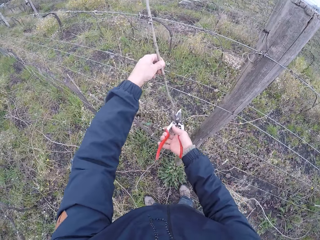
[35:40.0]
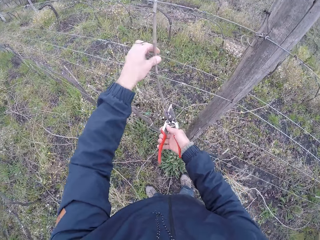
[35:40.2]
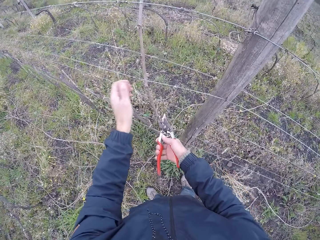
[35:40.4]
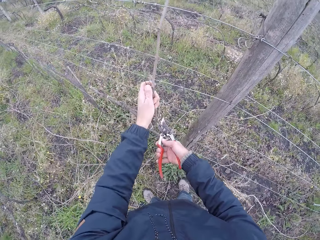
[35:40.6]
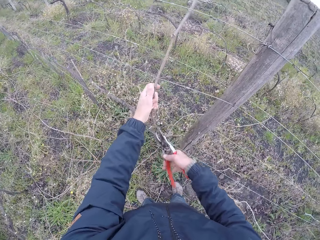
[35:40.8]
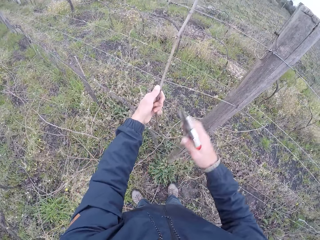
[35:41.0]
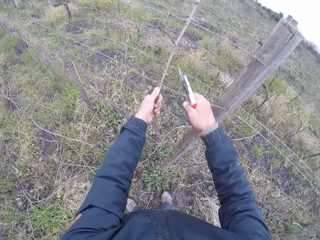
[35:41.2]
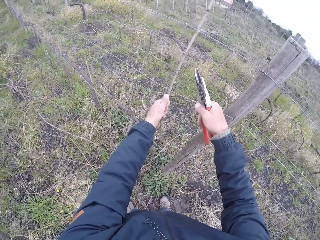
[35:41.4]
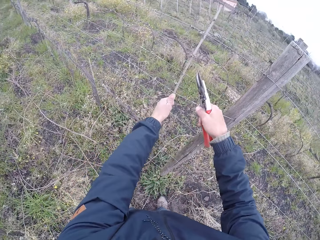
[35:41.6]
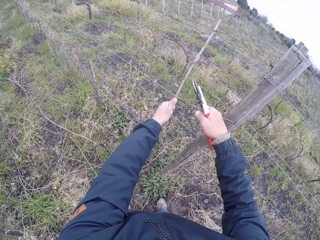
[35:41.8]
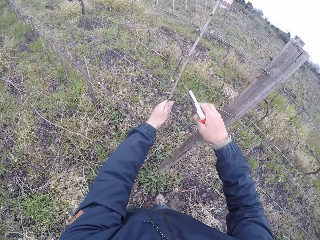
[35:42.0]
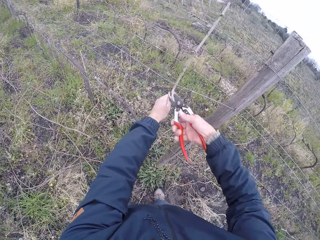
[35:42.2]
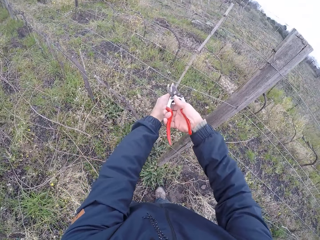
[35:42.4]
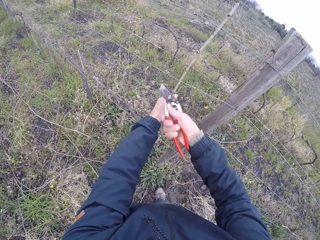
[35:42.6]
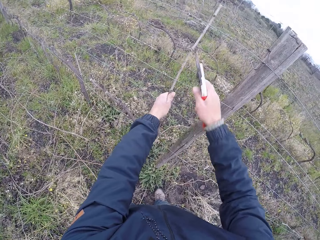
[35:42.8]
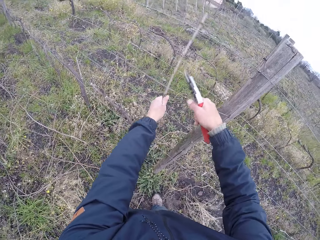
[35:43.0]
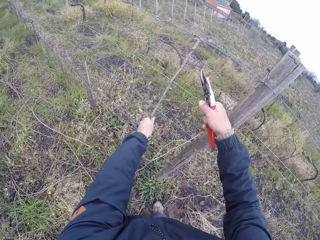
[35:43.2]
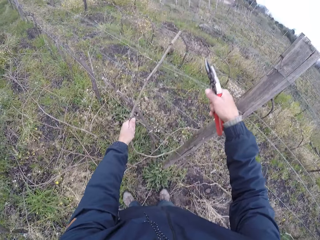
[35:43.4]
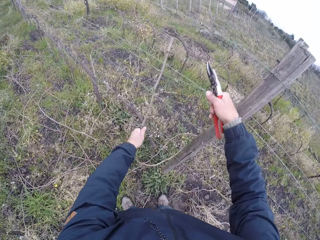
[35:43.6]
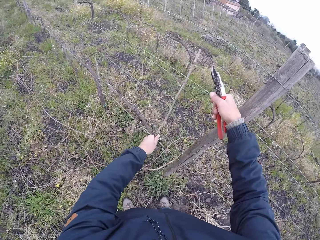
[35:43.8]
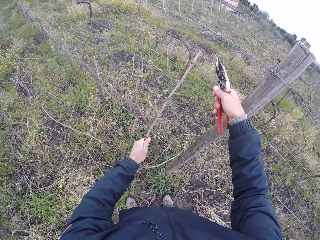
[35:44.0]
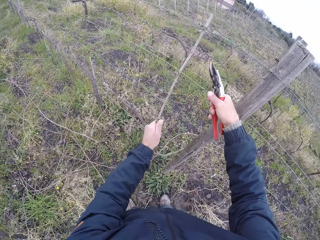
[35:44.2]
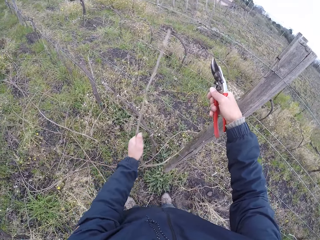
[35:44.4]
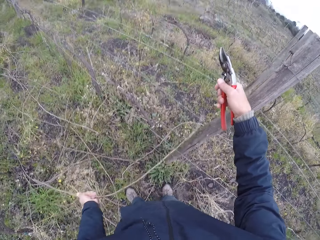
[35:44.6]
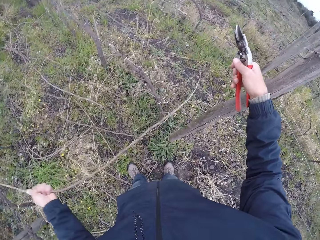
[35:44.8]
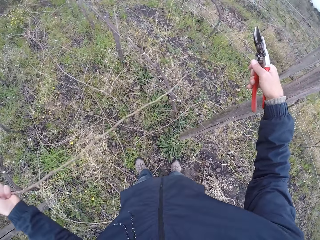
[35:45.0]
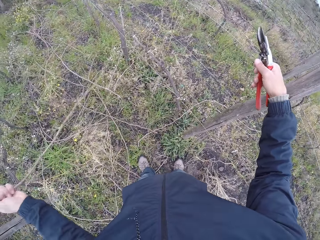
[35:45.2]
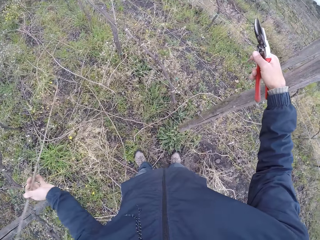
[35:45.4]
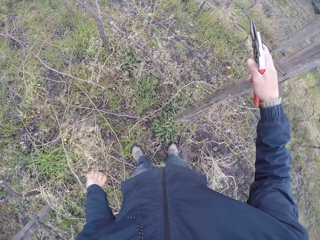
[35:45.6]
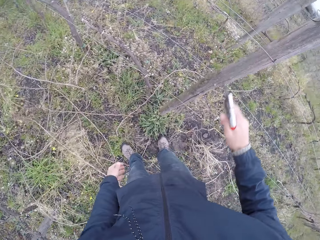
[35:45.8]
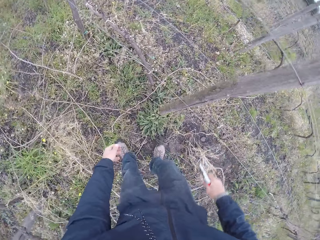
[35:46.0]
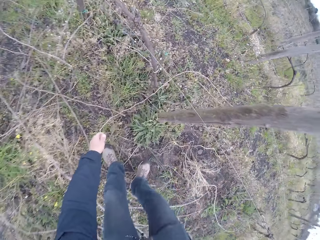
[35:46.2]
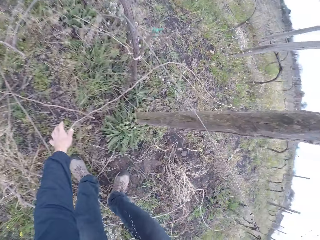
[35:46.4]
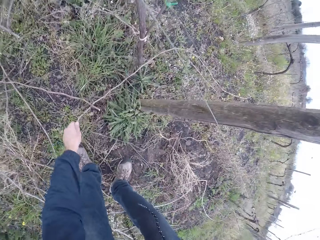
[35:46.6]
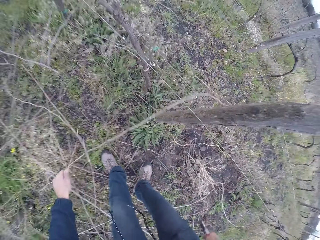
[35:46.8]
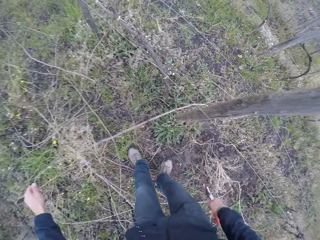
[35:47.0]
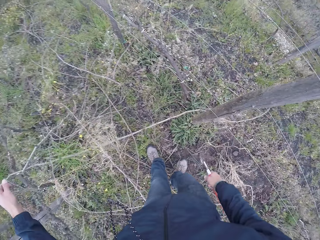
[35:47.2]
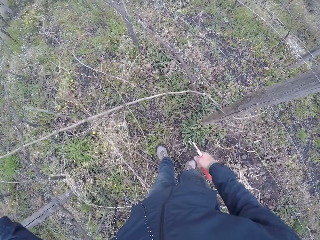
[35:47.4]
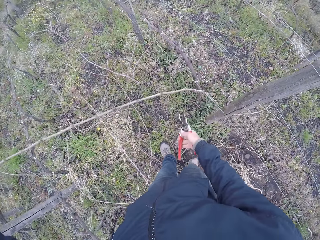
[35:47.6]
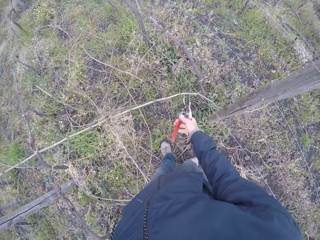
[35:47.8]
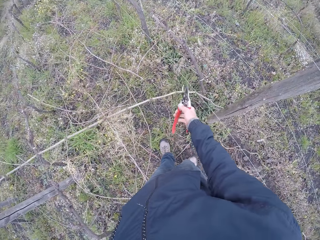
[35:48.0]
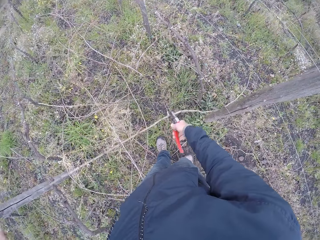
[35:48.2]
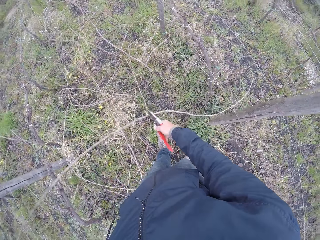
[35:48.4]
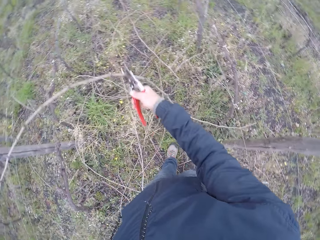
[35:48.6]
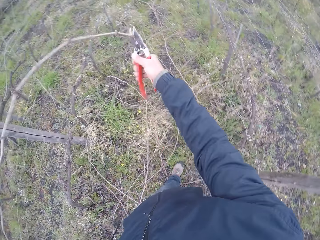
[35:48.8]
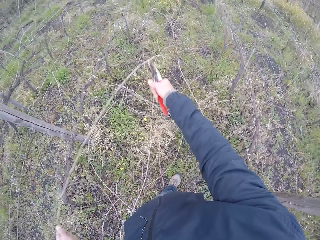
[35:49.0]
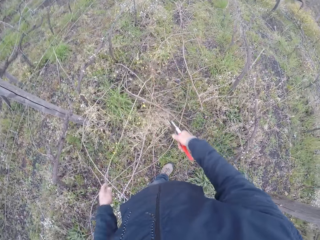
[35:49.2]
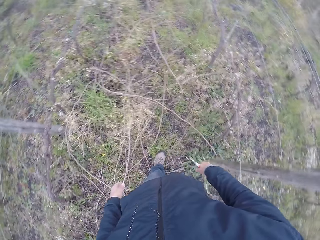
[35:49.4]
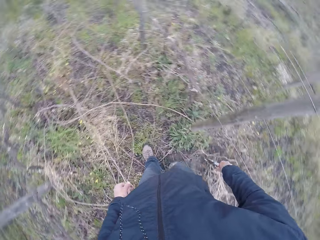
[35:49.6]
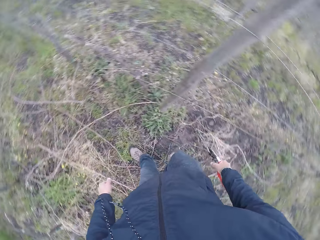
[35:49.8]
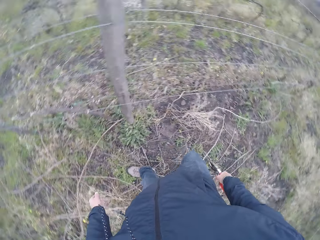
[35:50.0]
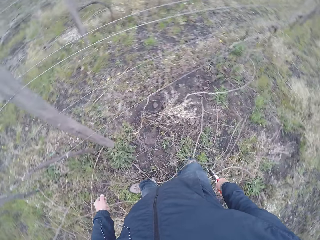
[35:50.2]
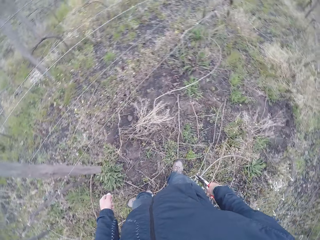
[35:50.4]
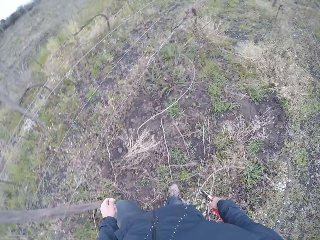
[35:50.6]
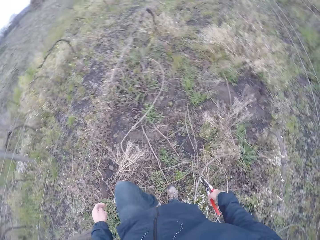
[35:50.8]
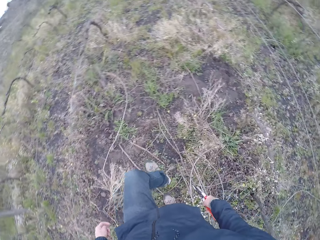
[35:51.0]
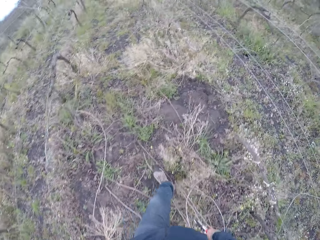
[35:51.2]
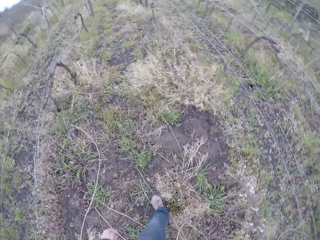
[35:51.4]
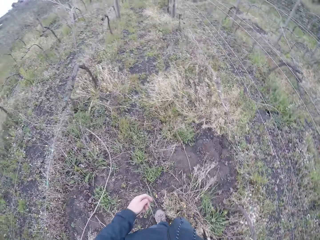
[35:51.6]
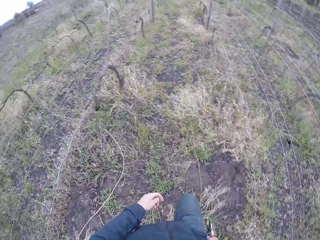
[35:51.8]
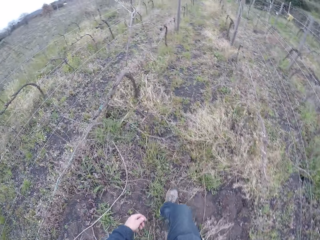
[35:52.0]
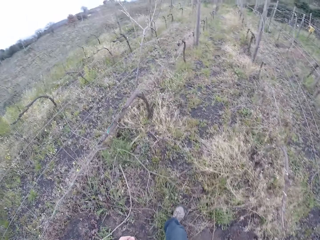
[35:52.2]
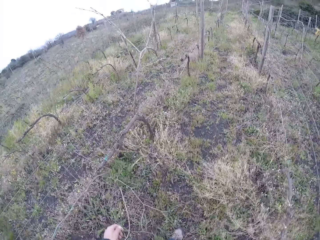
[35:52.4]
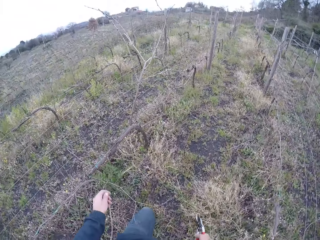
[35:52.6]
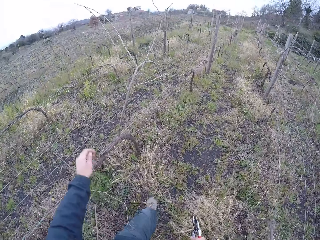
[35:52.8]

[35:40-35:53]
The camera wearer trims the twigs with the pruning shears in his right hand. He drops the twig to the ground with his left hand. He picks up a rope or stick from the ground with his left hand. He cuts the rope with the pruning shear in his right hand. He puts down the stick. He moves around.

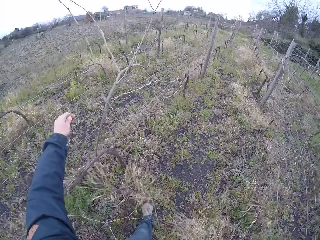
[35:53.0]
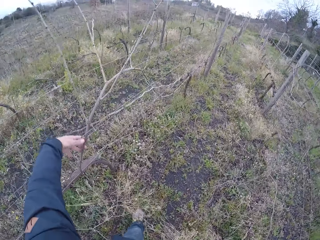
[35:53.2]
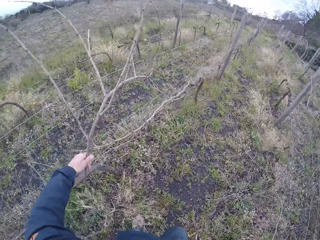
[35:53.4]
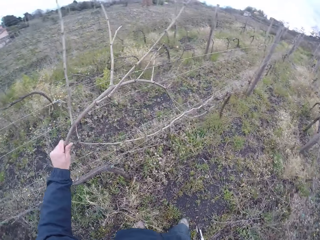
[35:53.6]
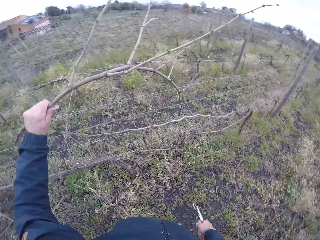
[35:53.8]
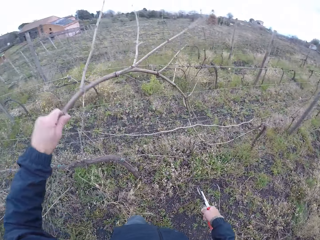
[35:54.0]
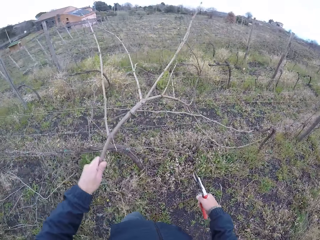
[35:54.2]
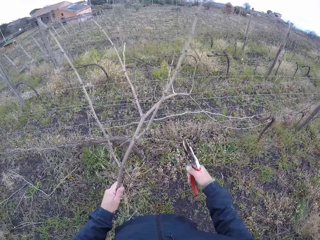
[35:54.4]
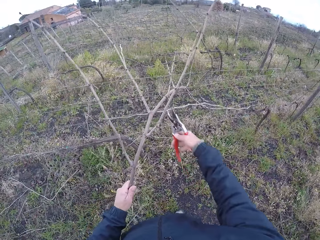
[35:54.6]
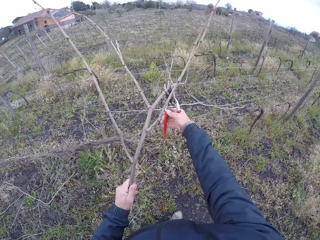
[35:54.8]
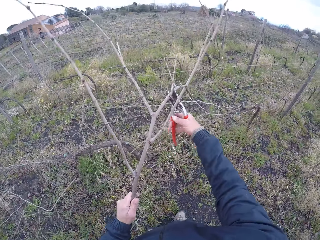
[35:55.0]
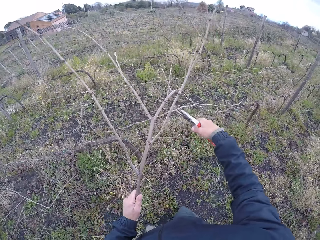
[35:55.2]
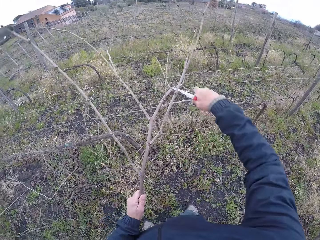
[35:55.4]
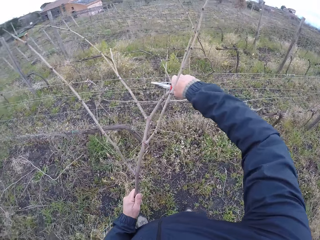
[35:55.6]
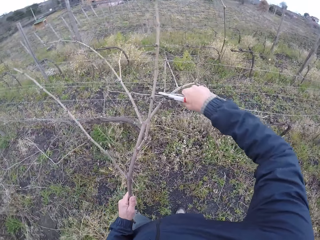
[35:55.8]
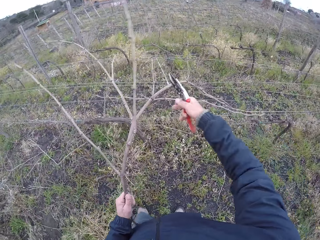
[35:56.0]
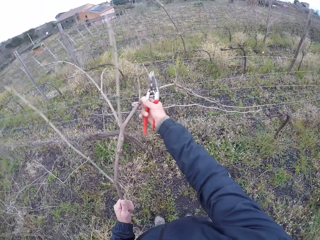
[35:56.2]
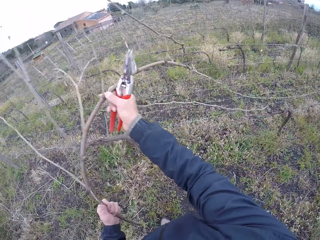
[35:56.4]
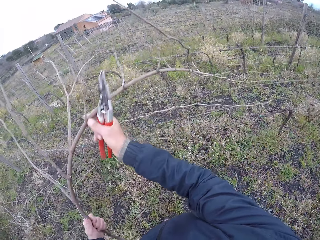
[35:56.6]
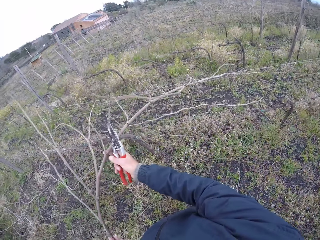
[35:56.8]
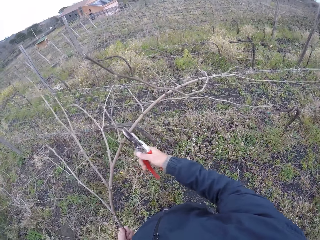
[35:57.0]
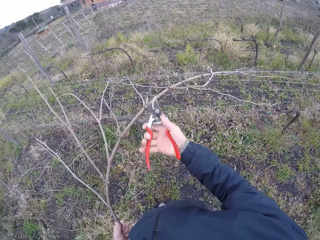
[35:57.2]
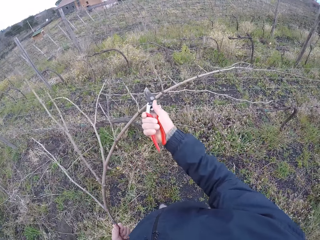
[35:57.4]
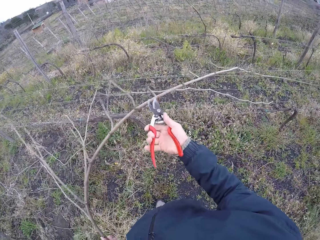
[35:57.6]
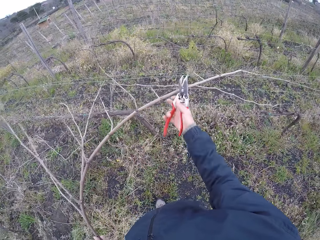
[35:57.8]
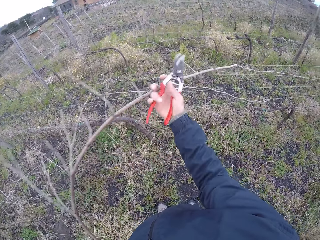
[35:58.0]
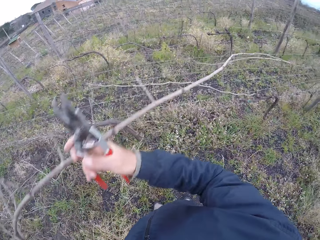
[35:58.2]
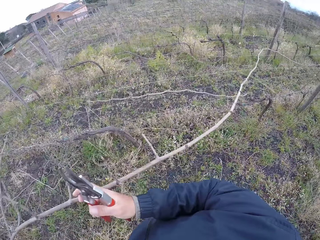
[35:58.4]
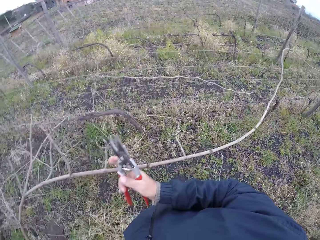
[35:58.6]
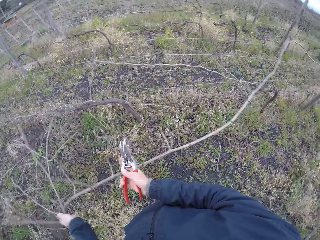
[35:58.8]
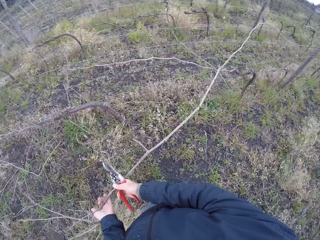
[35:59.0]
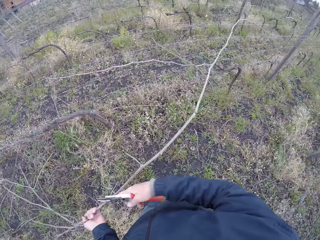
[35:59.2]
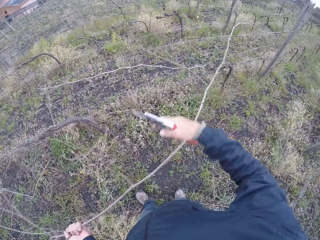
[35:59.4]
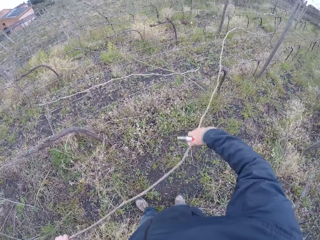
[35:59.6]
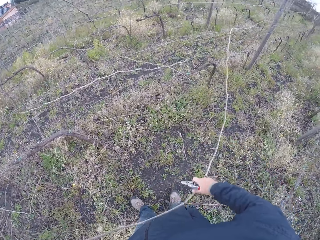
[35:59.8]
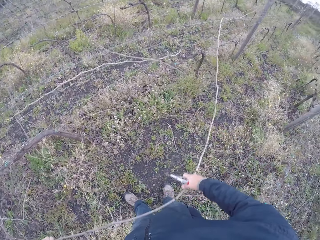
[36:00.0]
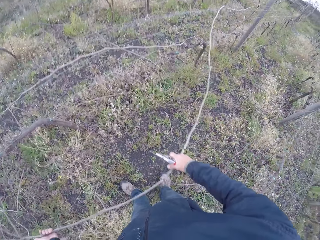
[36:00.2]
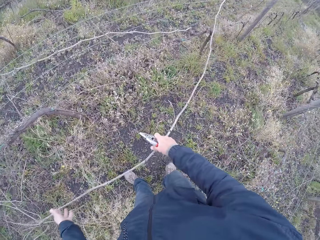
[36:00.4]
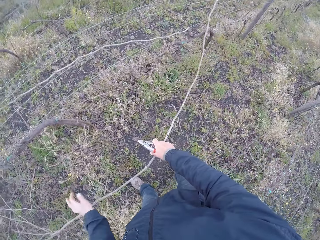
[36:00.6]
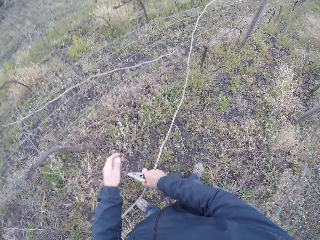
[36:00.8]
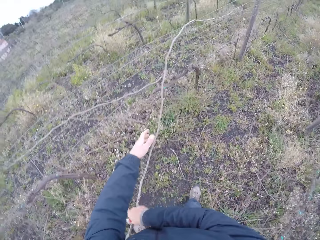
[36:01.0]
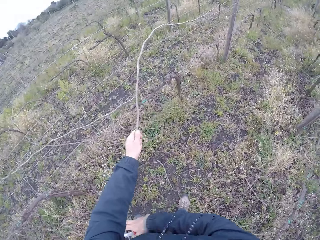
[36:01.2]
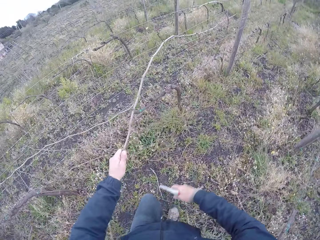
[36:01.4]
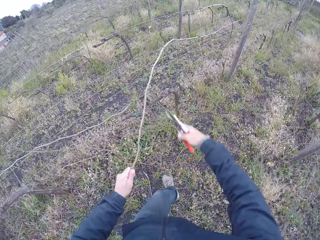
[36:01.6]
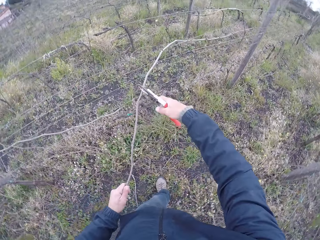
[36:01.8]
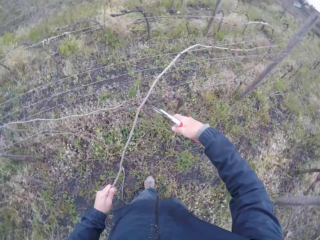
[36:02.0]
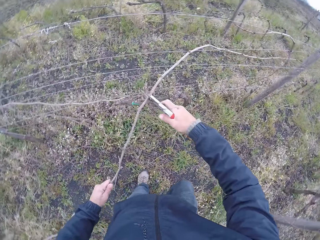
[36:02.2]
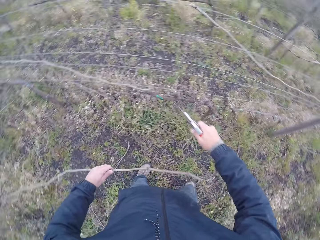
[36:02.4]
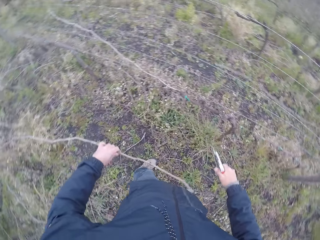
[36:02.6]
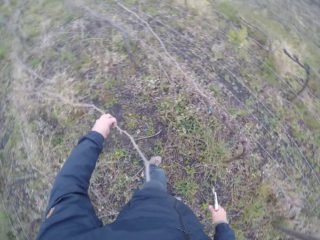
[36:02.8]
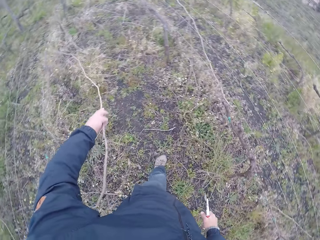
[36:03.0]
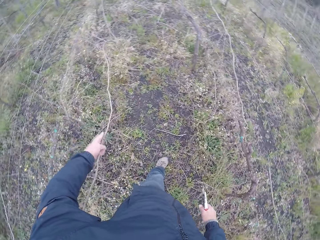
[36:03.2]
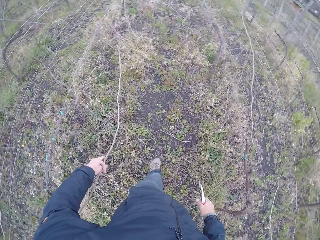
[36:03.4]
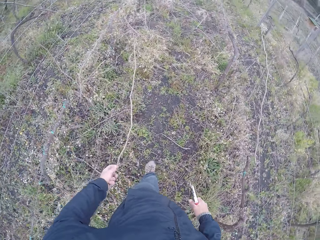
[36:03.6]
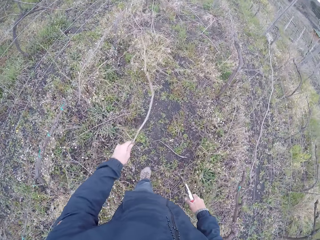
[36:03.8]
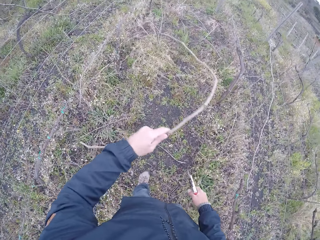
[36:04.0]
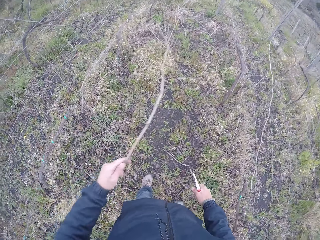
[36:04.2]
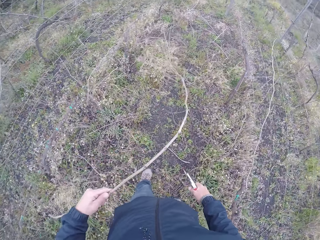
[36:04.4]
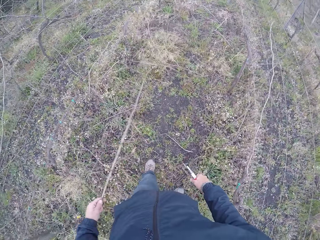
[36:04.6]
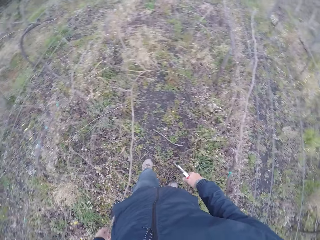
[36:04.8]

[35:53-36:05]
The camera wearer pulls a twig with his left hand from the barbed wire. He trims the twig with the pruning shear in his right hand. He pulls the twig with both hands. He trims the twig with the pruning shear in his right hand. He pulls the twig with his right hand. He cuts the twig with the pruning shear in his right hand. He drops the twig to the ground with his left hand.
